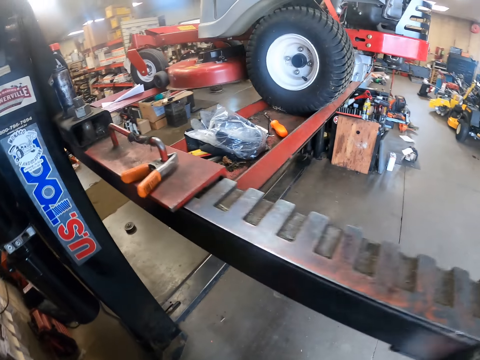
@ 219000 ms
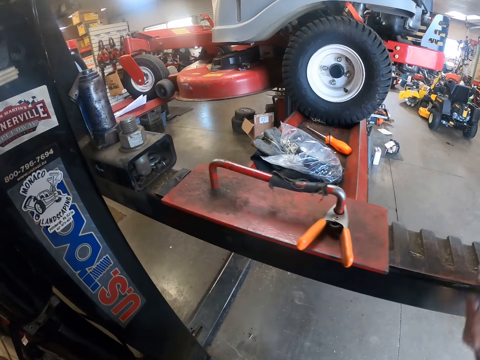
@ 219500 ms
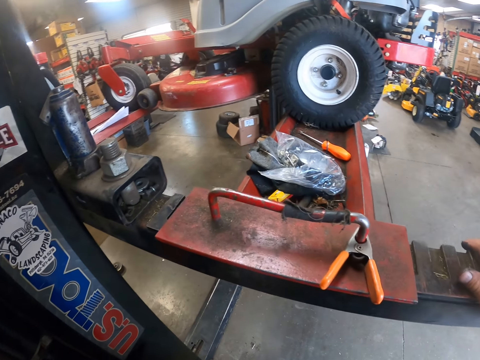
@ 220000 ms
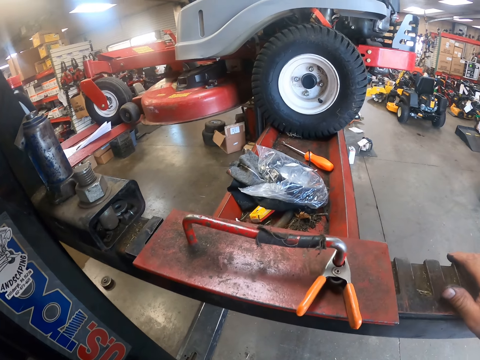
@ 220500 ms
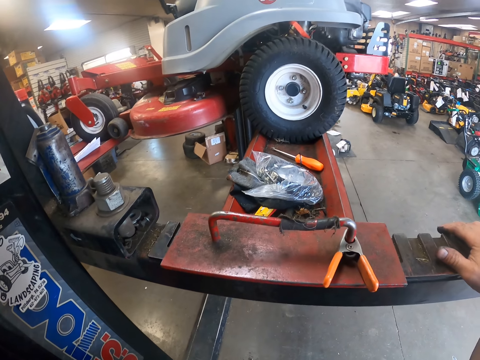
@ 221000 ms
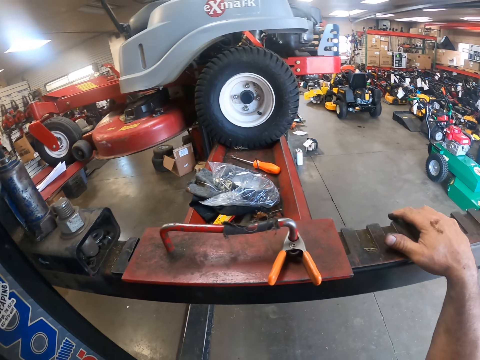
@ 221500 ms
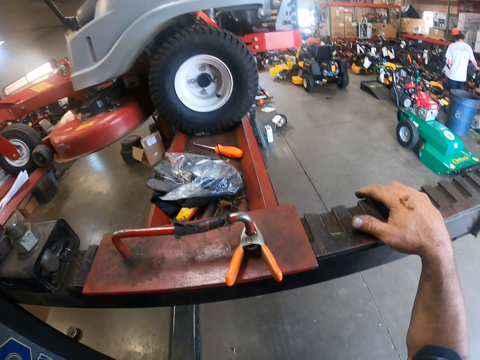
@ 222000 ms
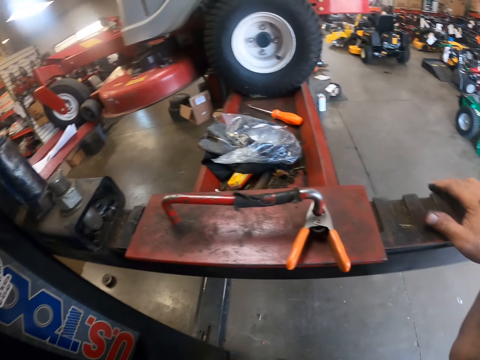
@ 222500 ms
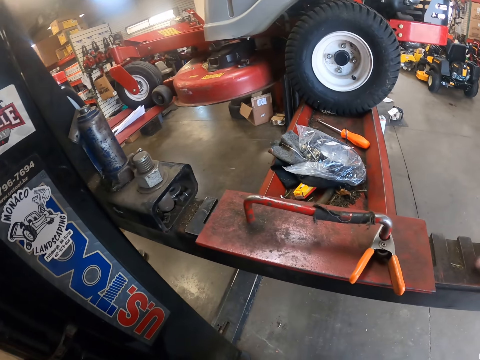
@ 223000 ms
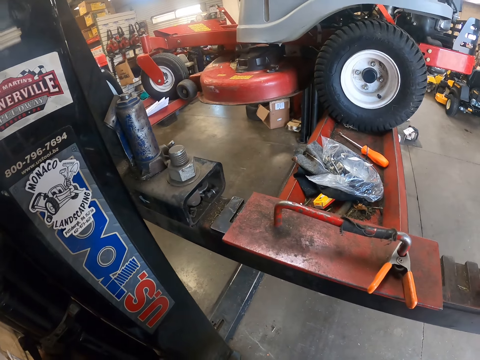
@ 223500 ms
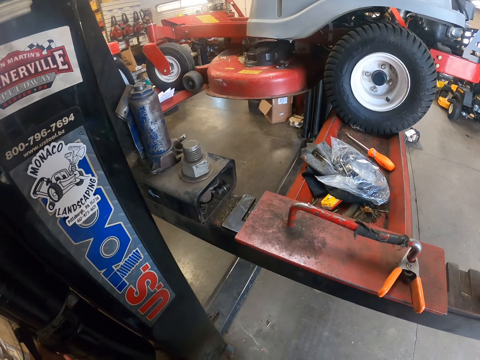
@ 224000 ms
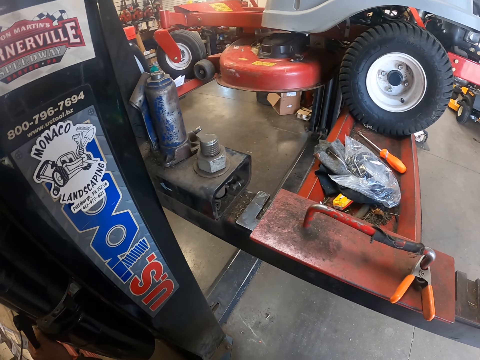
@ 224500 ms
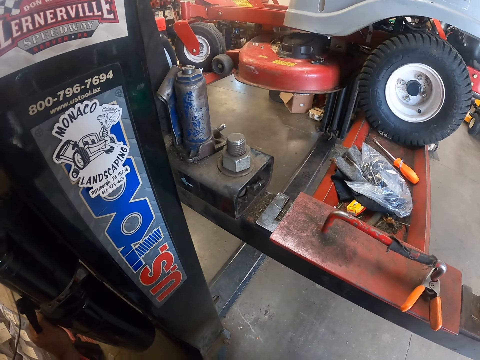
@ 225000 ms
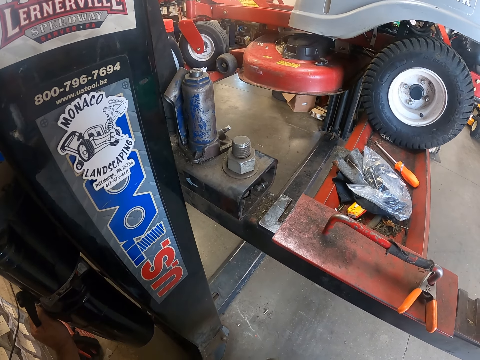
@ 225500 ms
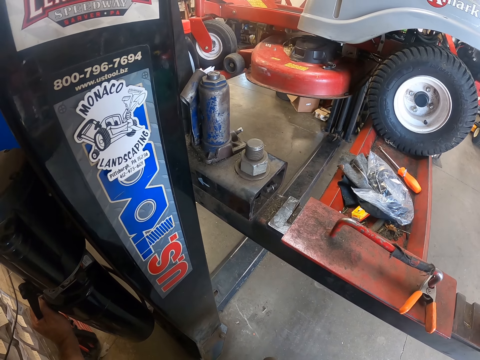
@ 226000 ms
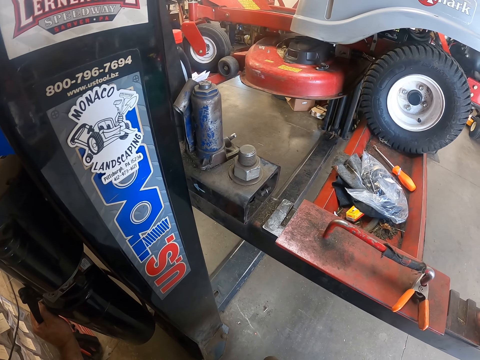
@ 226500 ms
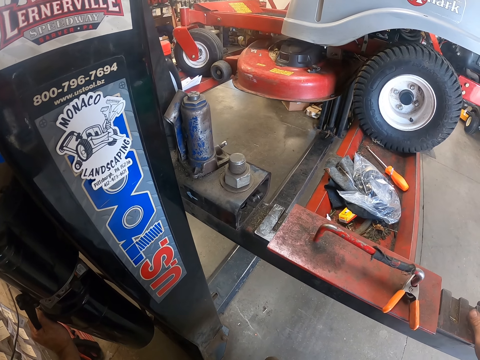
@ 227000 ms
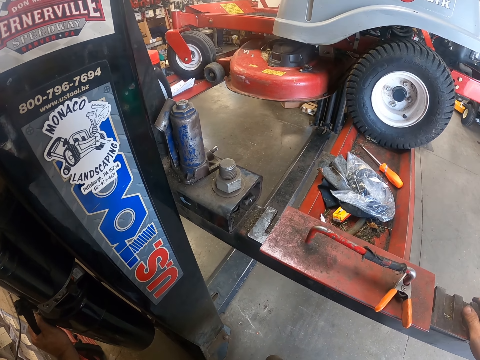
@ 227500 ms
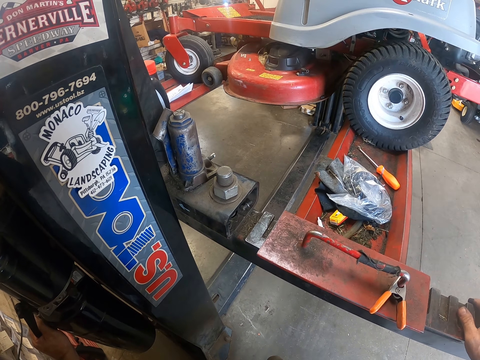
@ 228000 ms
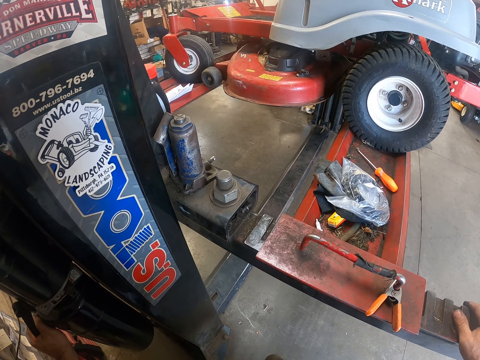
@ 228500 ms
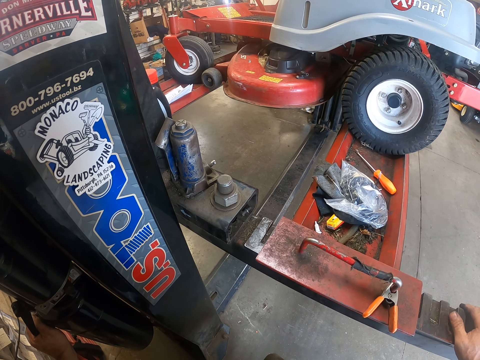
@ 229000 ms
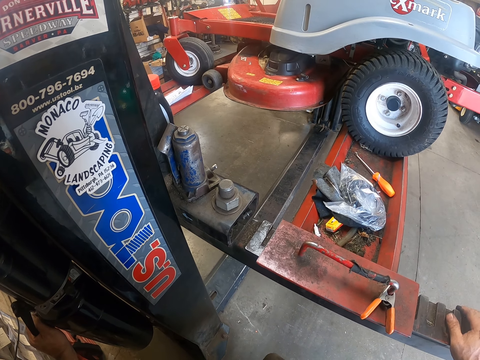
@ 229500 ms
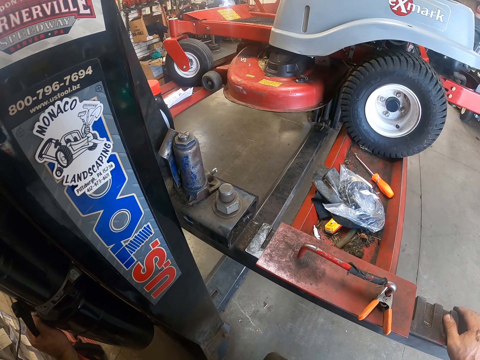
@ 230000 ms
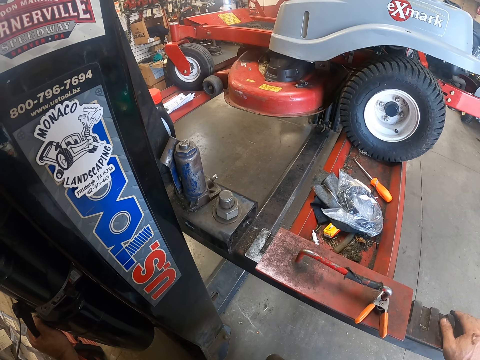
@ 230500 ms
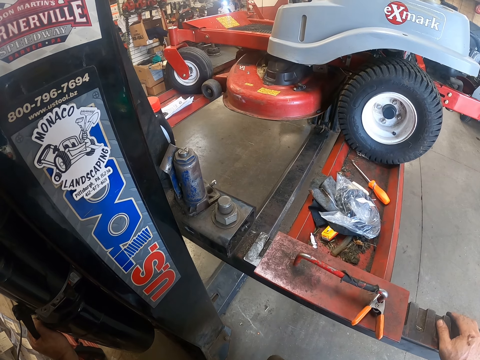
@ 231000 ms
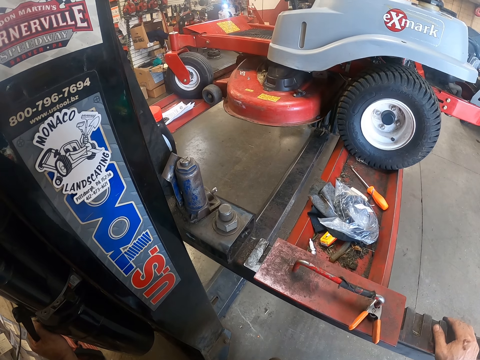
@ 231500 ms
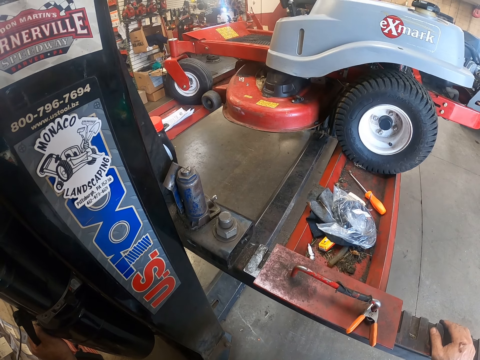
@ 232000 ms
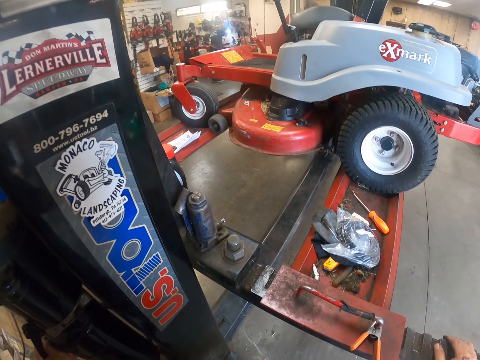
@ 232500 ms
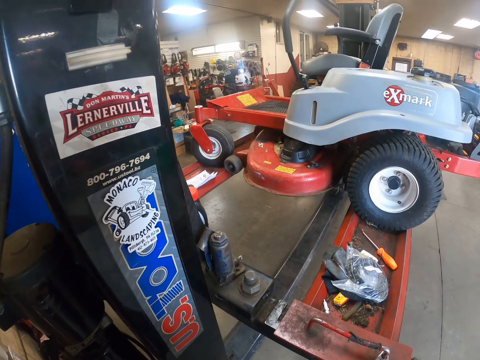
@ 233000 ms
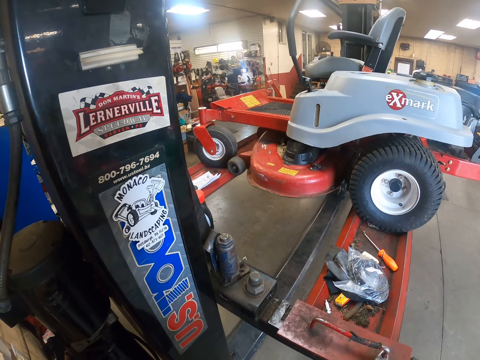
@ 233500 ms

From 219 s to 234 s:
The camera wearer places his right hand on the workshop lift. He looks at the car.

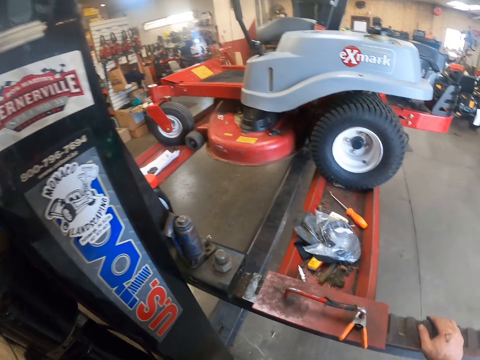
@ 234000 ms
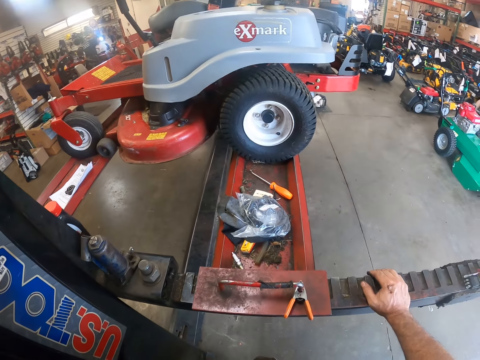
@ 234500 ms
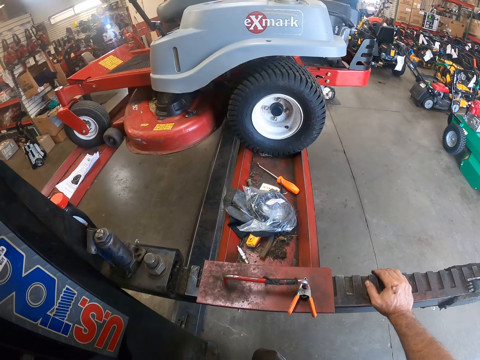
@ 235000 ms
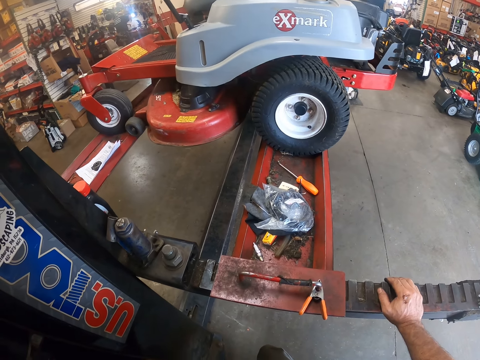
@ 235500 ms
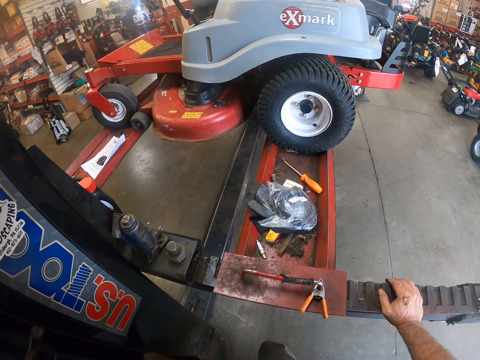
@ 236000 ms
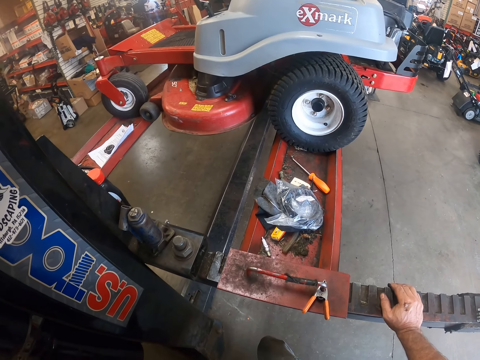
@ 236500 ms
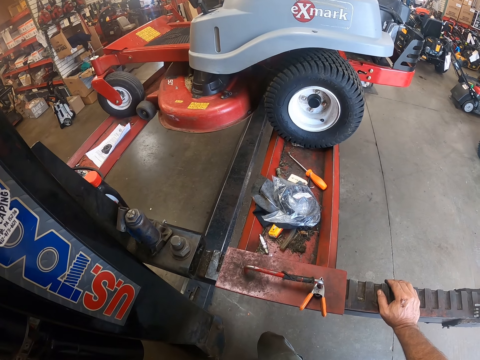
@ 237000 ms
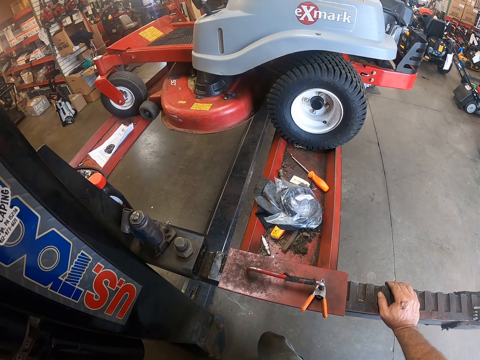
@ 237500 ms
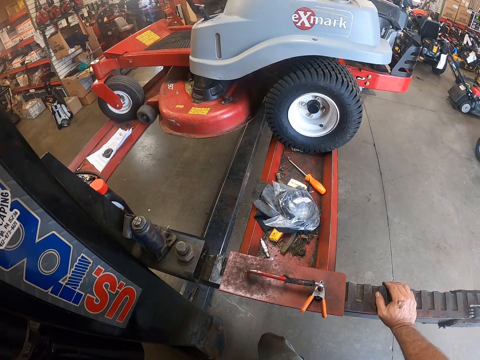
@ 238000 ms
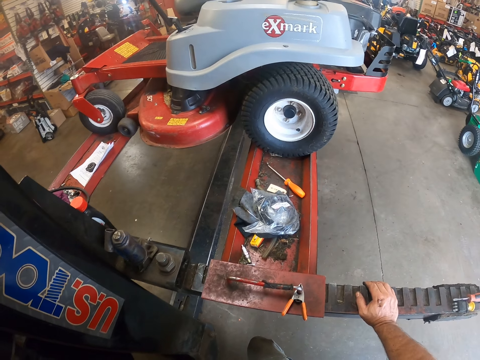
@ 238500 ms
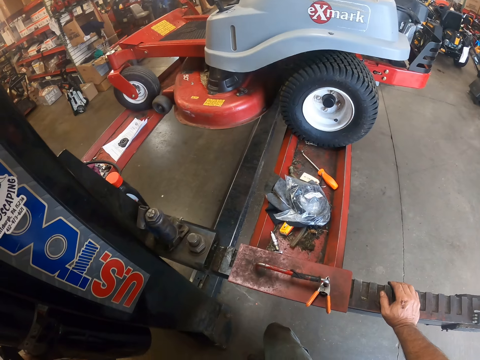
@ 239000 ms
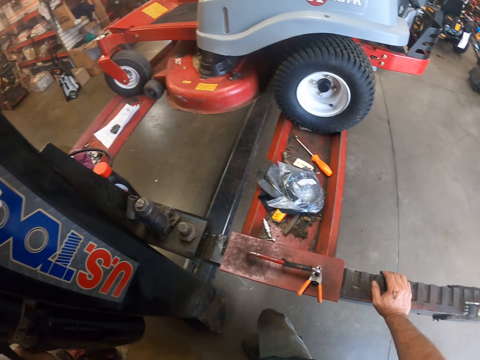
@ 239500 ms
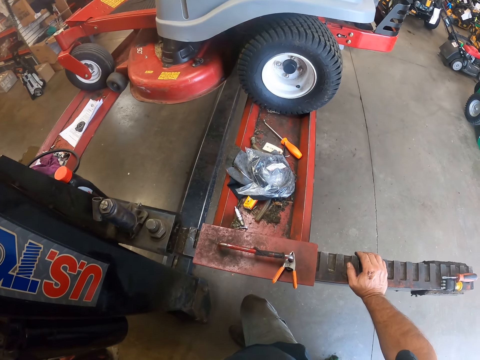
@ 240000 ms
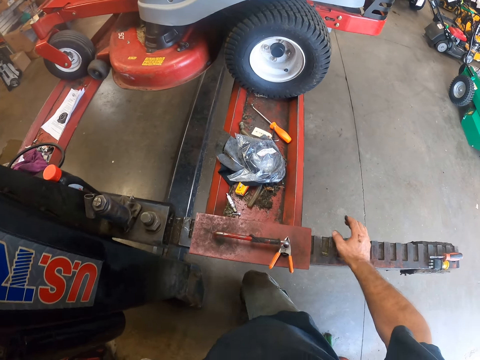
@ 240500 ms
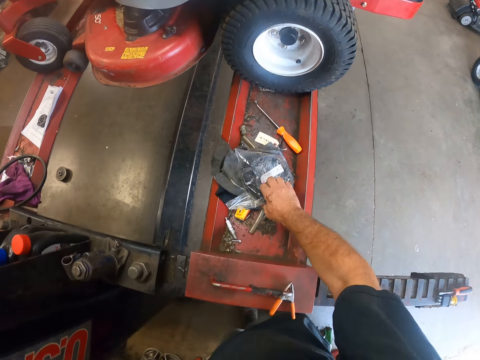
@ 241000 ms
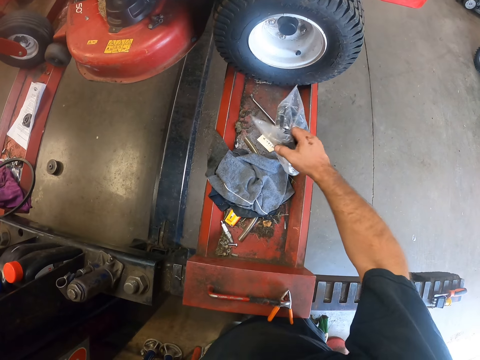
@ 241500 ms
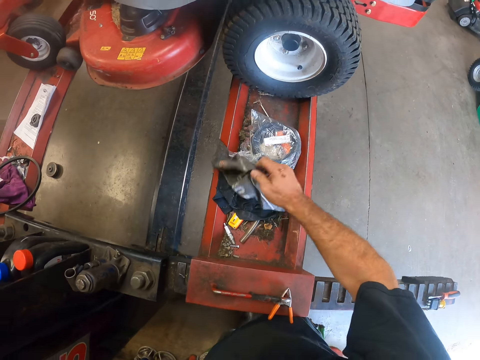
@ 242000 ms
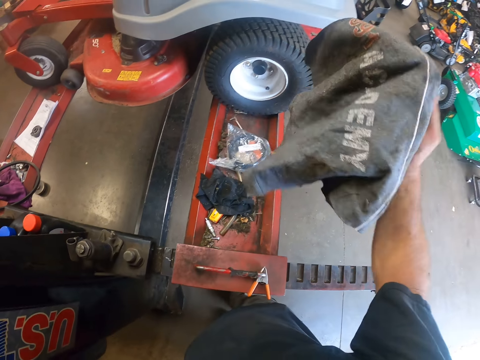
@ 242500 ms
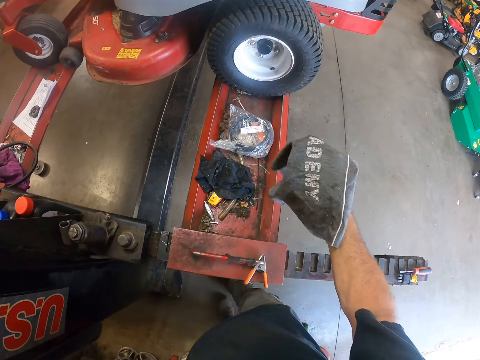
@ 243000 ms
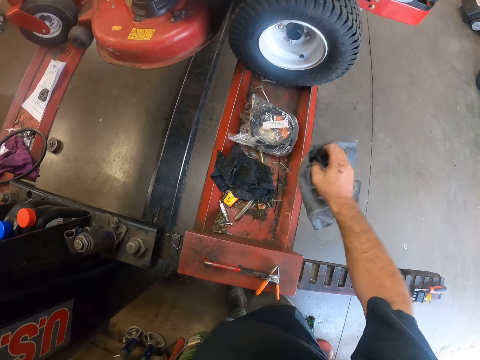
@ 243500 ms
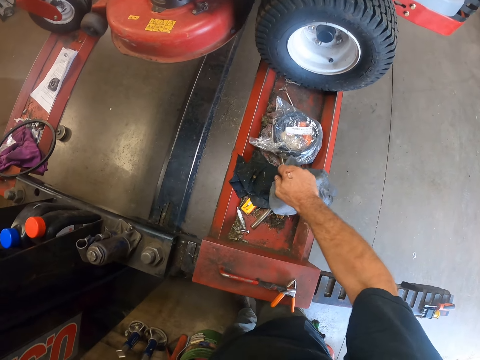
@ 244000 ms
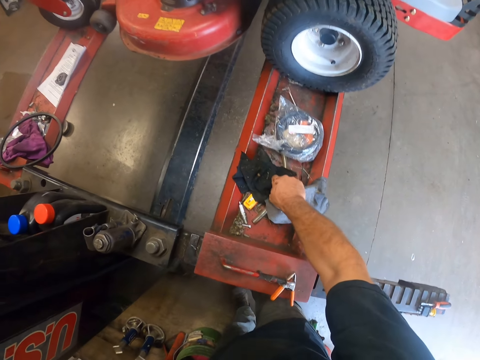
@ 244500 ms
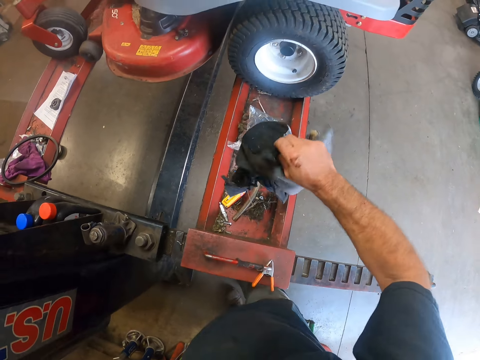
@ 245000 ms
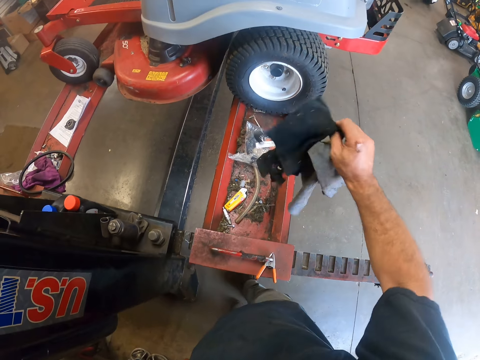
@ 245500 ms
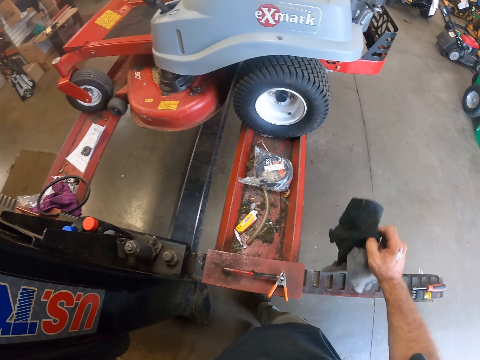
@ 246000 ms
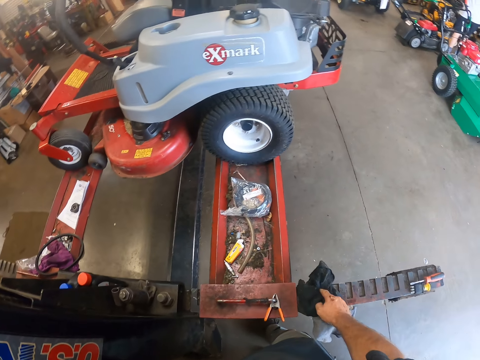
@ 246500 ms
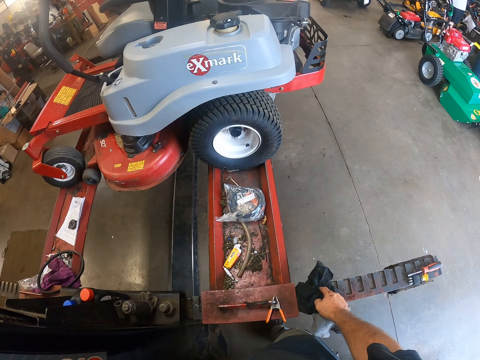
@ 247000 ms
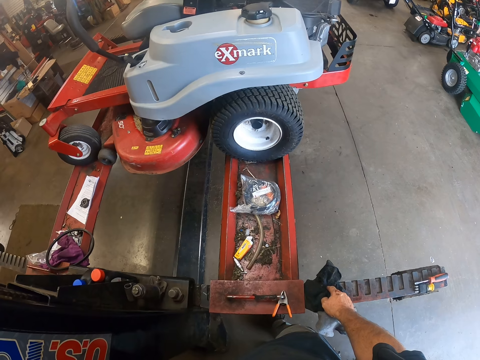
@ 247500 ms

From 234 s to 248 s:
The camera wearer removes the nylon on top of the rags. He picks up a grey rag with his right hand. He picks up a navy blue rag with his right hand.
